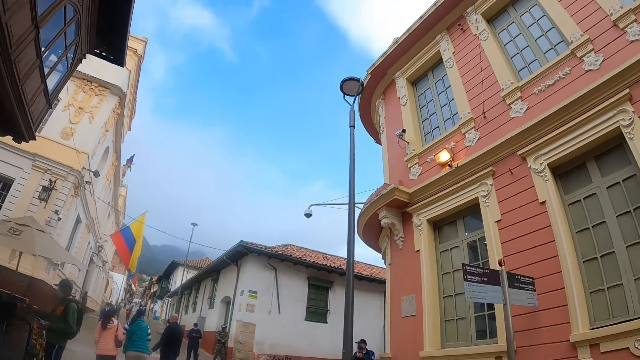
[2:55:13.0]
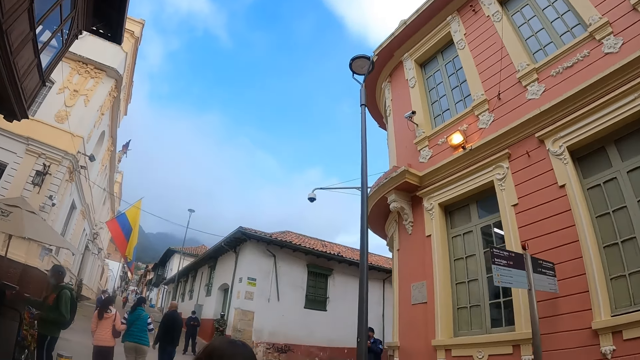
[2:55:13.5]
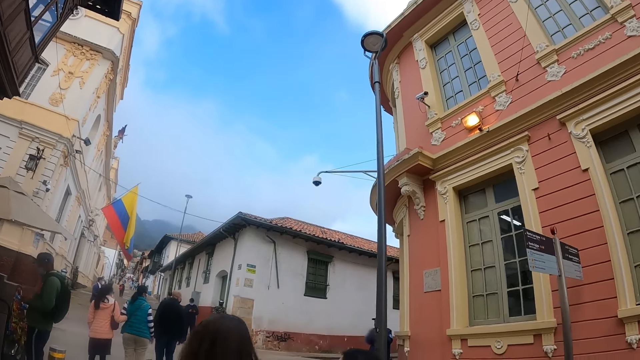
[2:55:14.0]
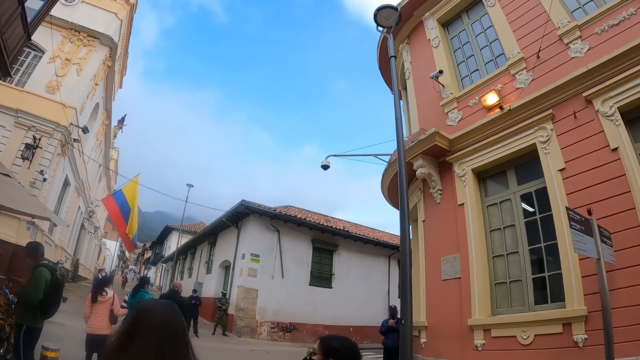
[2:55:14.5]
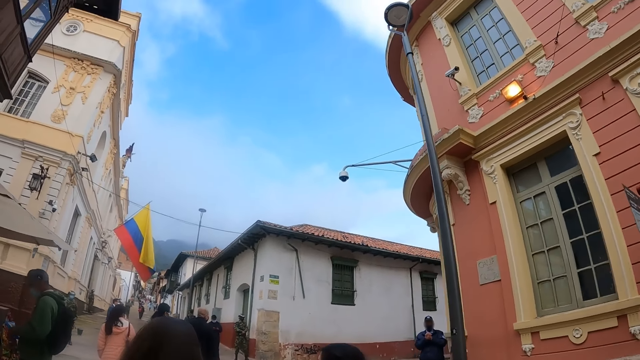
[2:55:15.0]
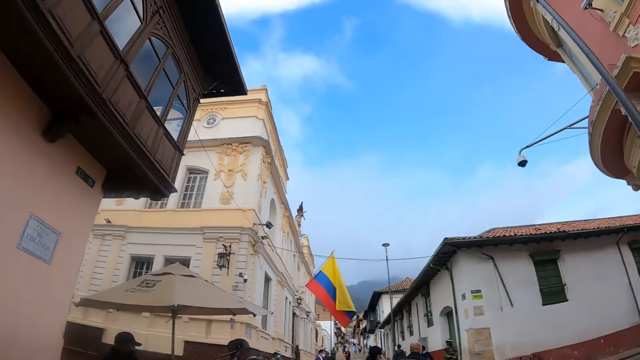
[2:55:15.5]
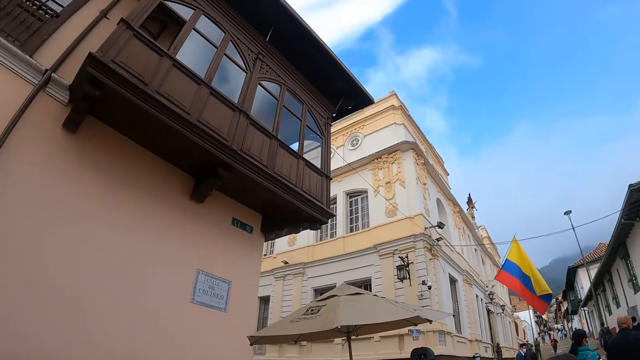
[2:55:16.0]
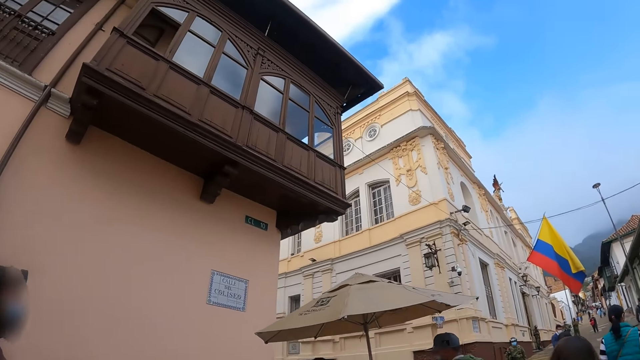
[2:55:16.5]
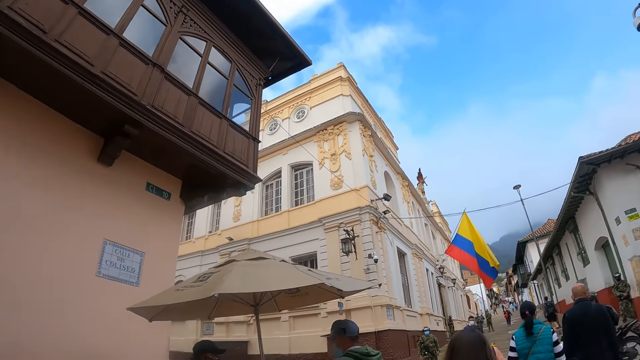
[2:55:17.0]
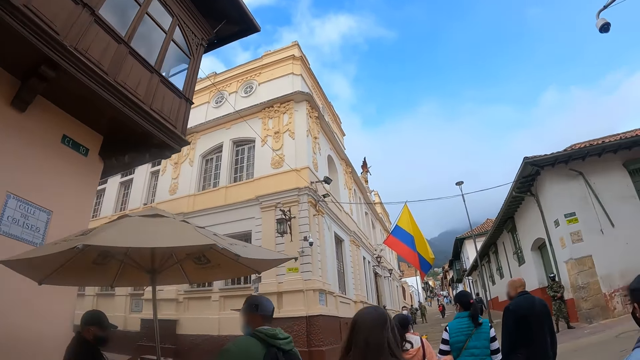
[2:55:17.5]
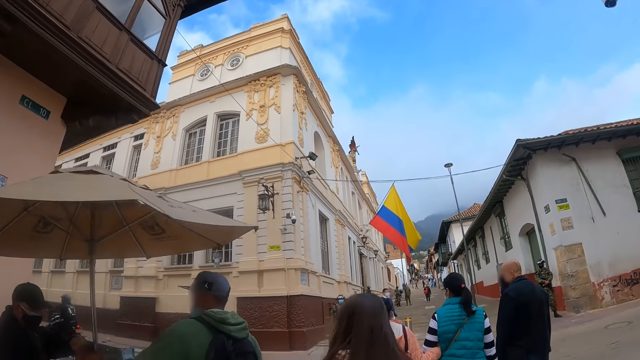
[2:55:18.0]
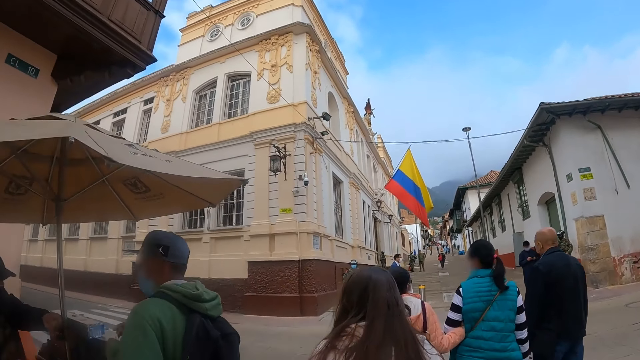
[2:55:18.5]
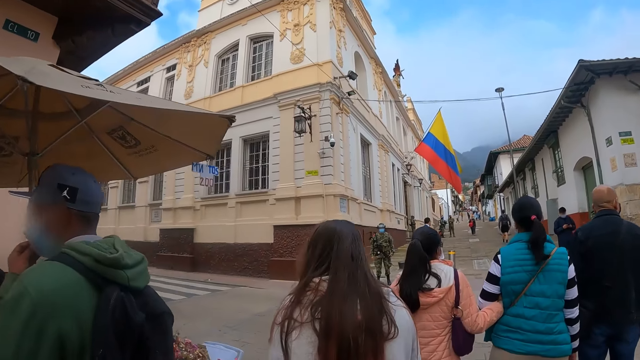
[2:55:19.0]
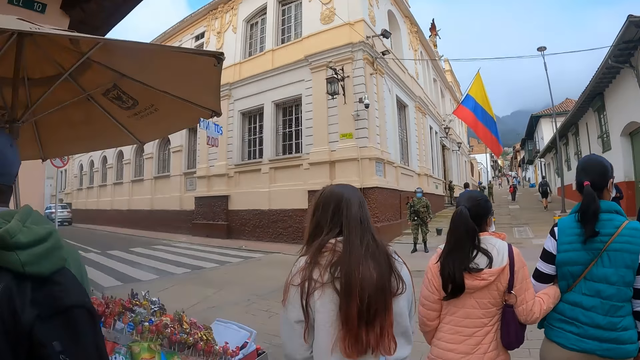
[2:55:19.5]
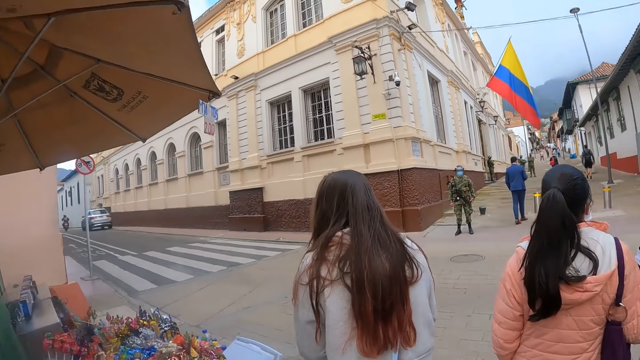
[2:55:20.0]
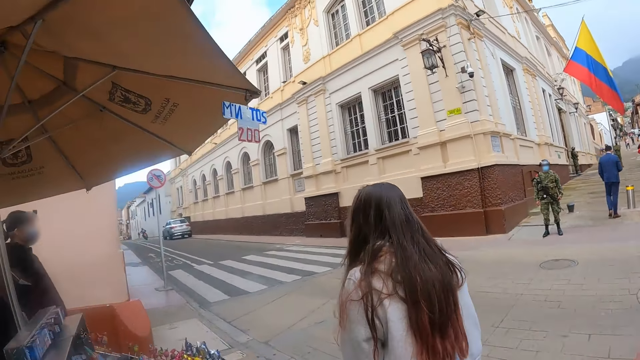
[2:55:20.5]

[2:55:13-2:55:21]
The camera wearer looks around the streets. They walk along the streets.

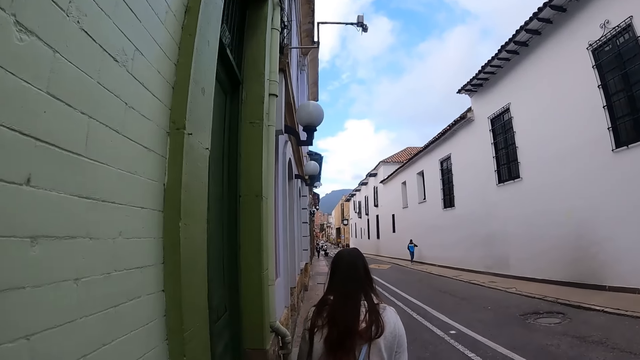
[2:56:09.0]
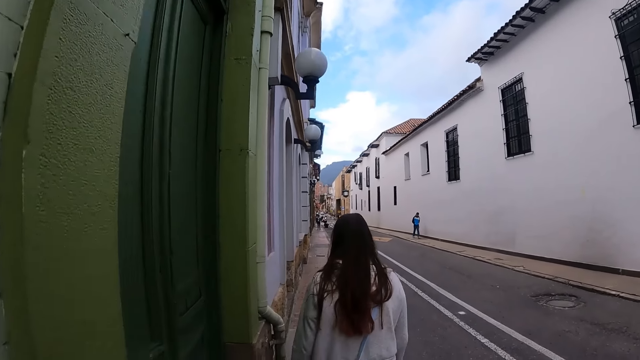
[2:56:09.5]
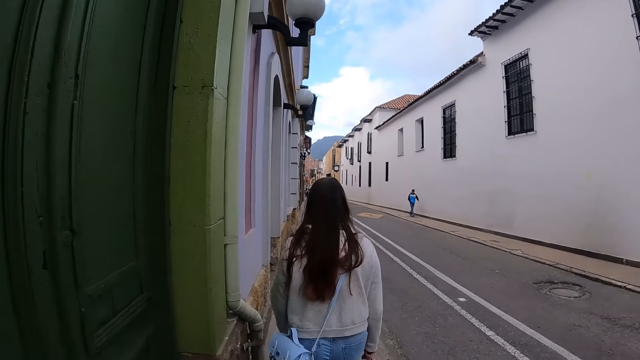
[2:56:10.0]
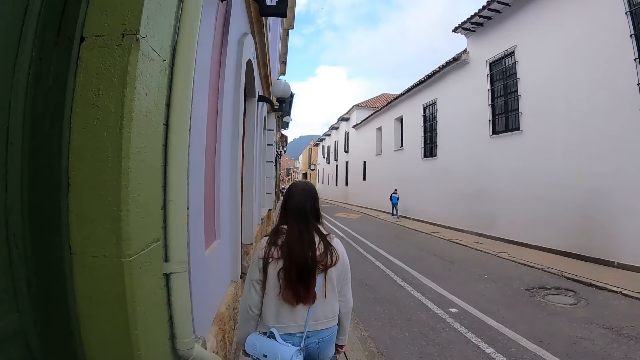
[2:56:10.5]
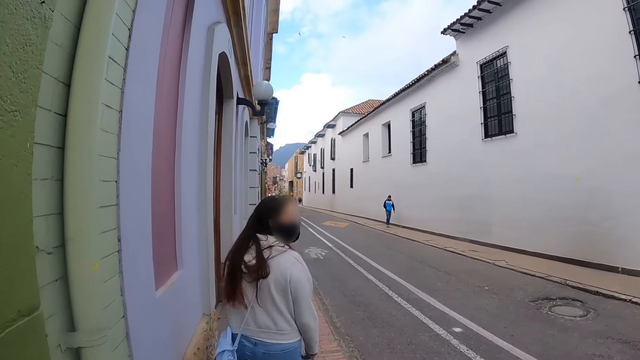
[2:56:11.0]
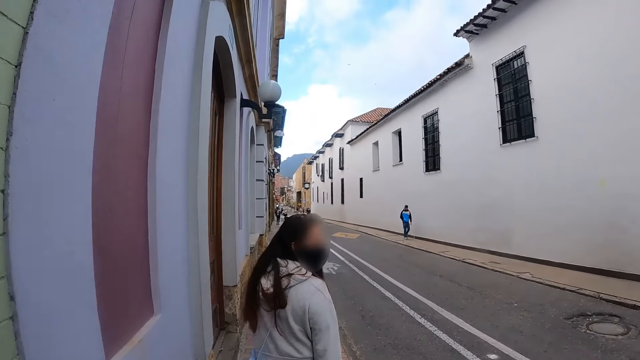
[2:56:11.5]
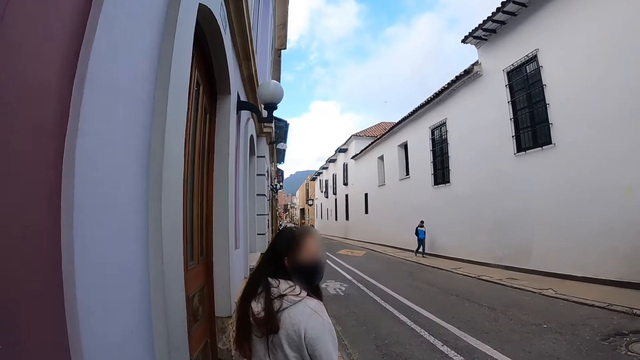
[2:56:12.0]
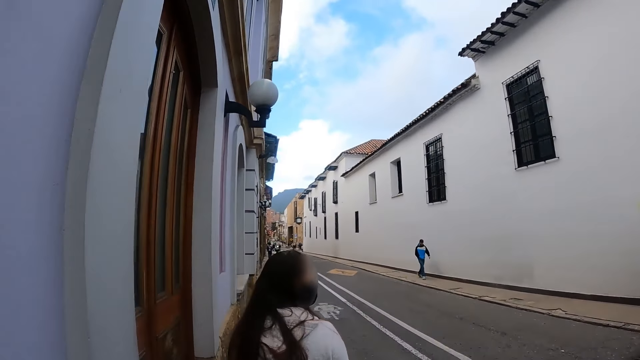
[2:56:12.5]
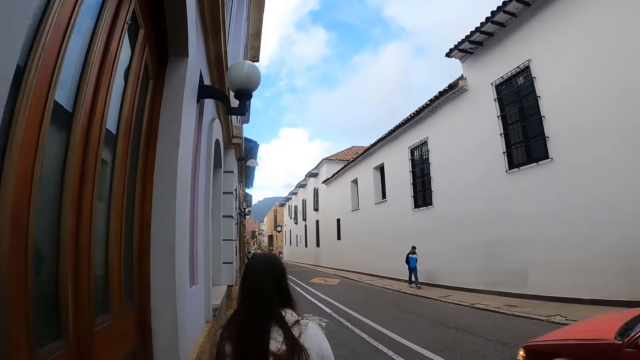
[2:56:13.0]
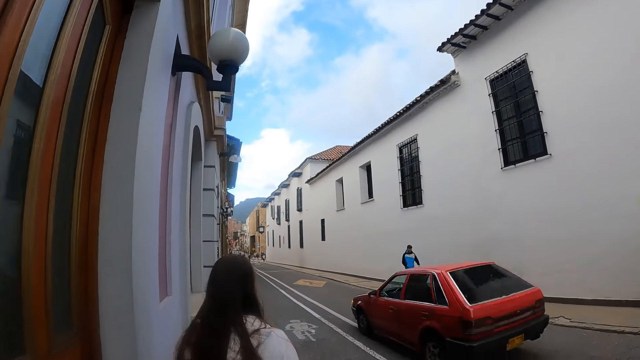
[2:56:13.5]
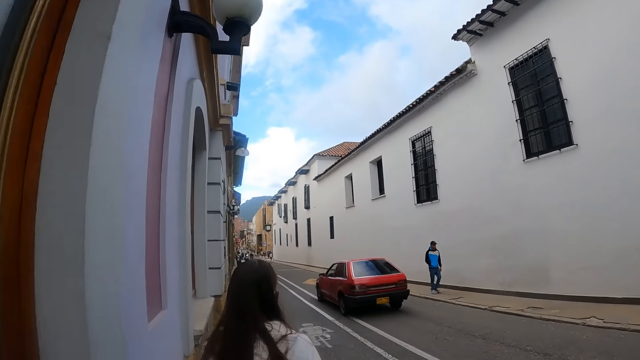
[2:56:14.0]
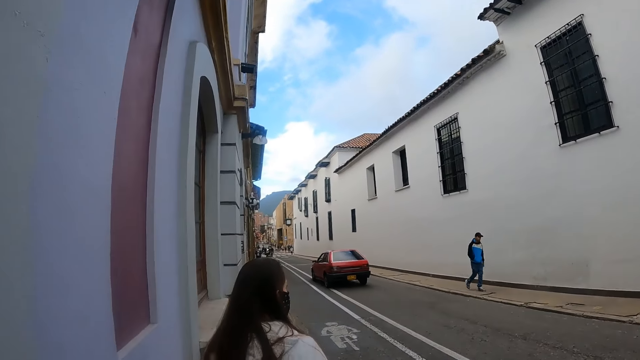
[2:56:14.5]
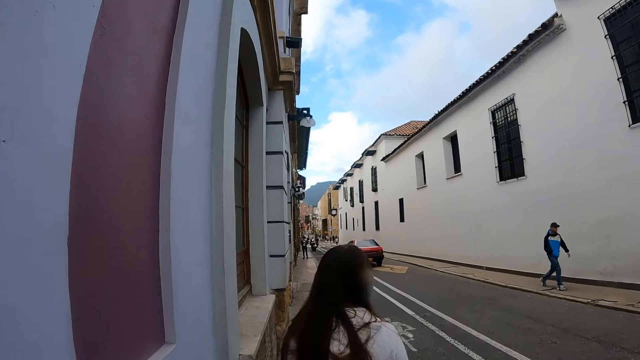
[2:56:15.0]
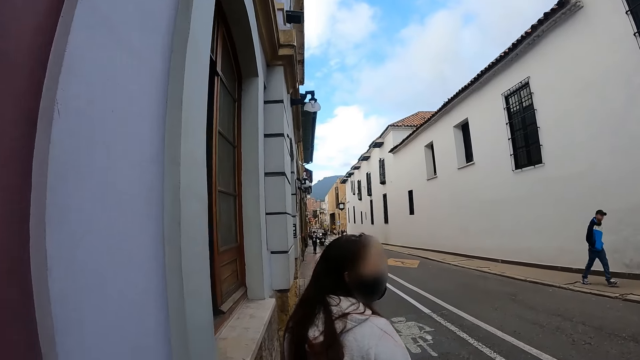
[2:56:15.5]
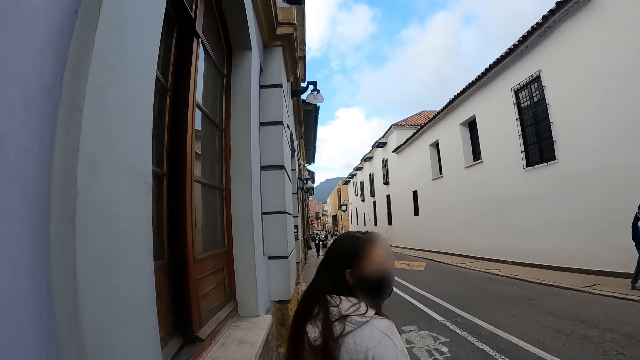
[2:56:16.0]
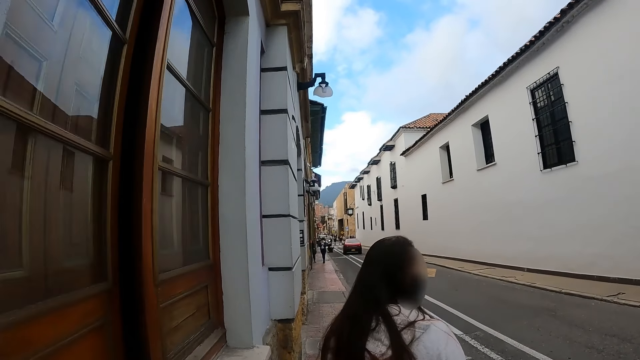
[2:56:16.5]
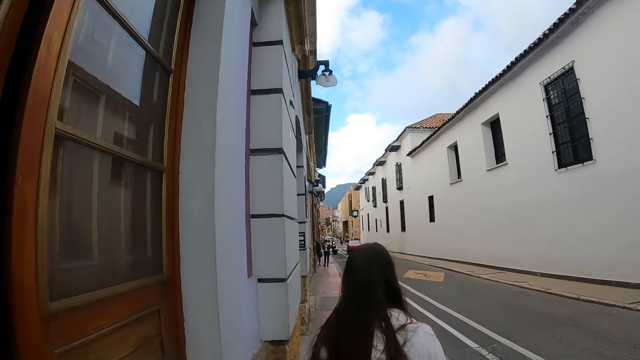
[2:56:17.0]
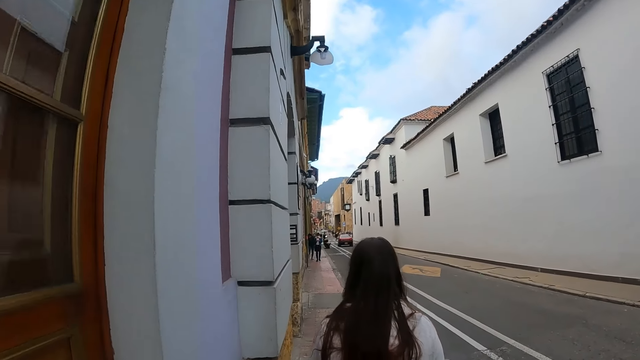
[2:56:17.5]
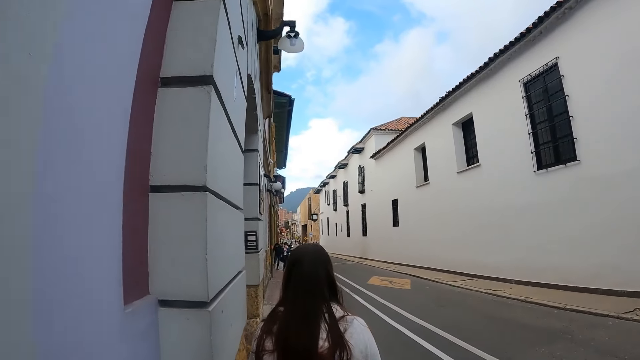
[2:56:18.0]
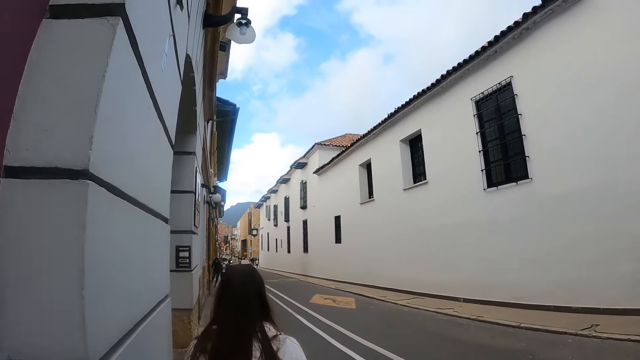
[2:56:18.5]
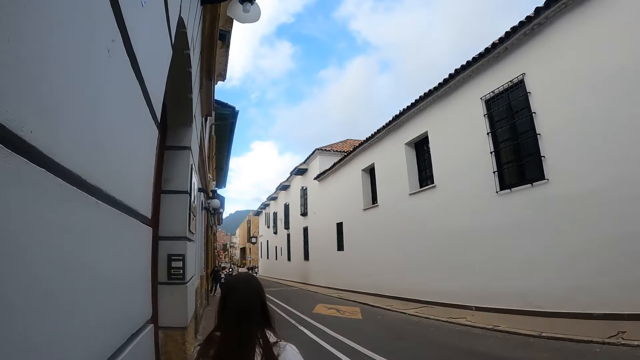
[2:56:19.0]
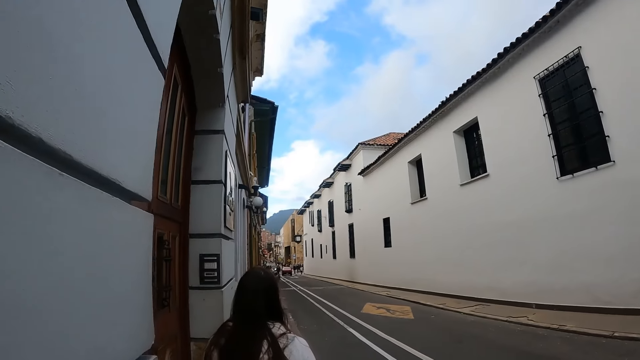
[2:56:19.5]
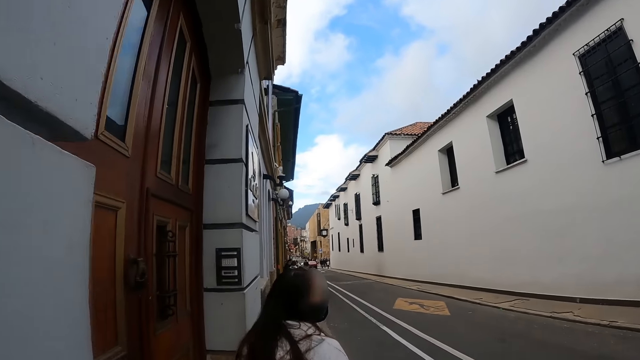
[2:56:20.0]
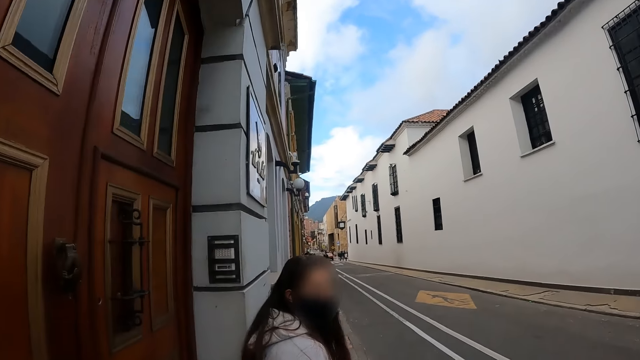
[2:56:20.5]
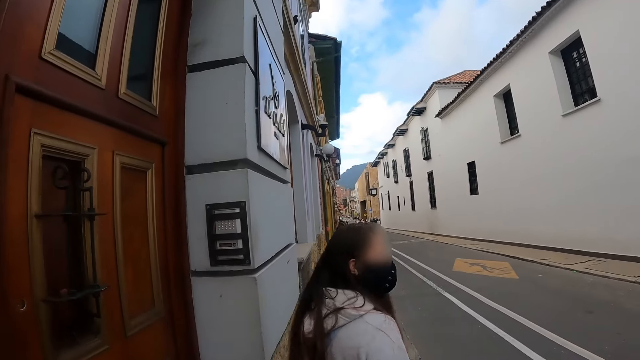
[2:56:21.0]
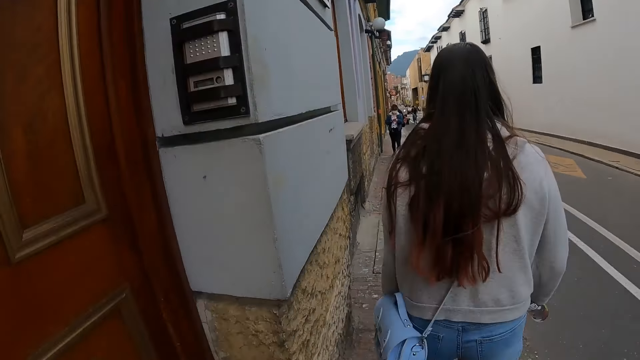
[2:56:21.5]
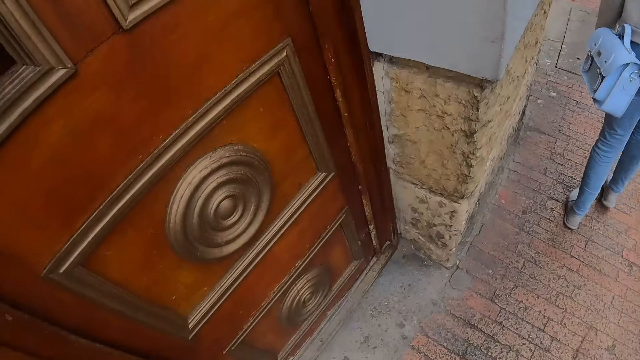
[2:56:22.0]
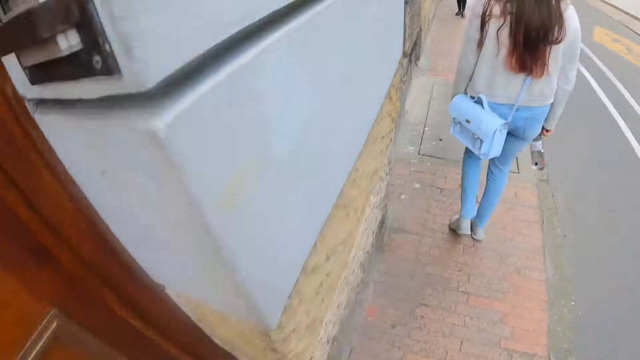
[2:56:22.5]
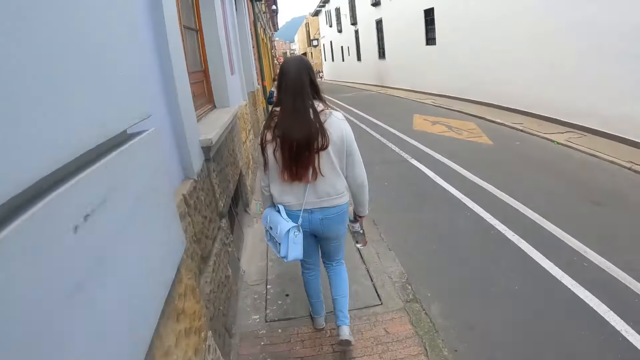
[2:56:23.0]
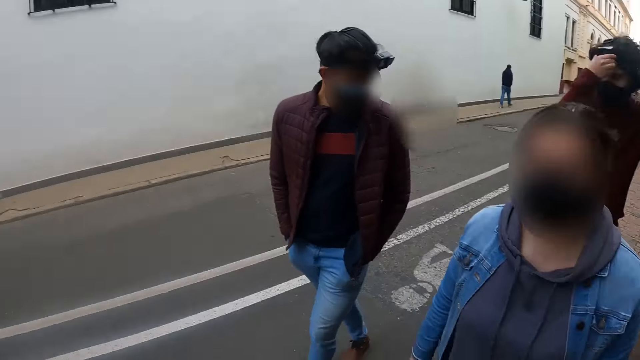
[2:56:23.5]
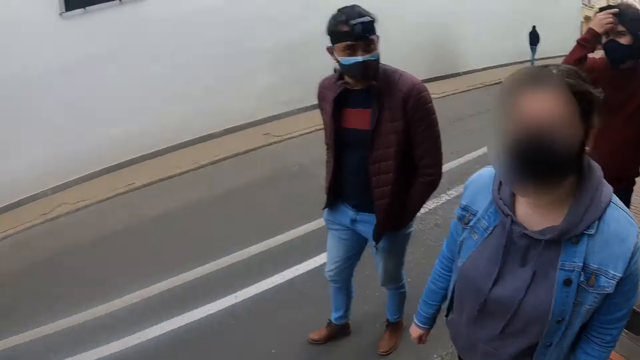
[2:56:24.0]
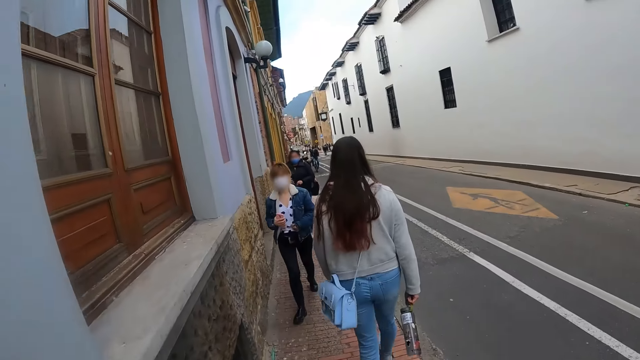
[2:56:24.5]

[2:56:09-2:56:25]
A person looks back. The person looks back repeatedly. The camera wearer looks down. They look around. They turn around.
